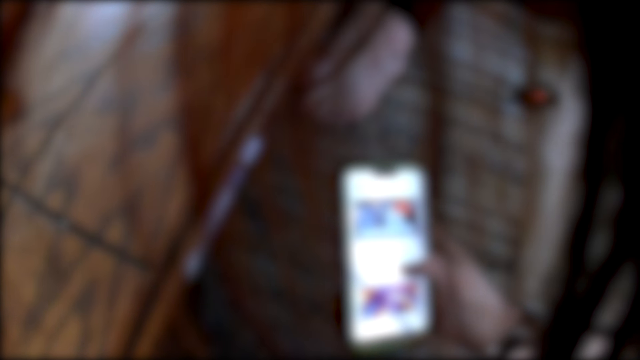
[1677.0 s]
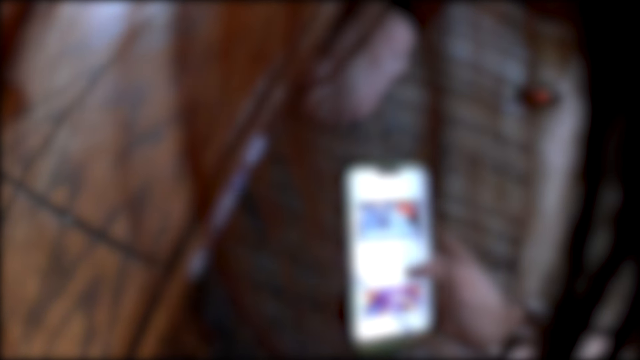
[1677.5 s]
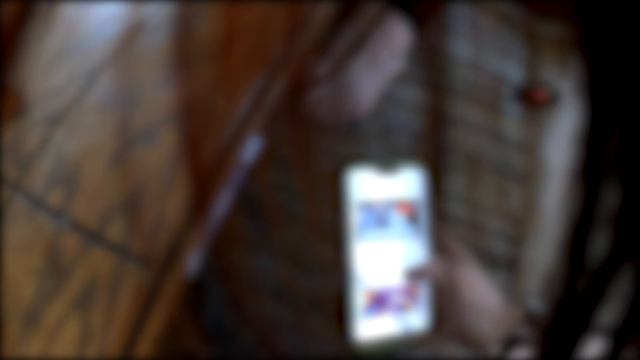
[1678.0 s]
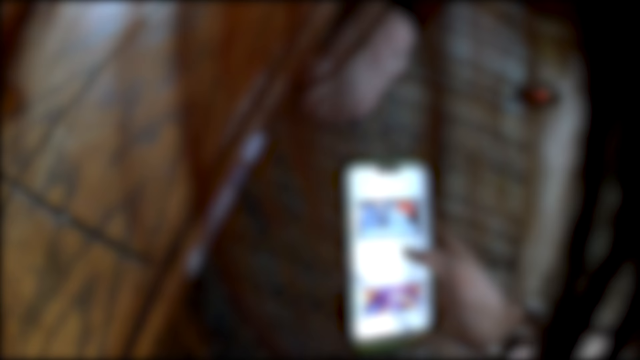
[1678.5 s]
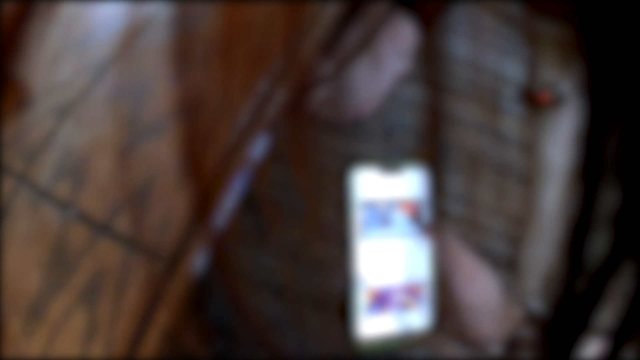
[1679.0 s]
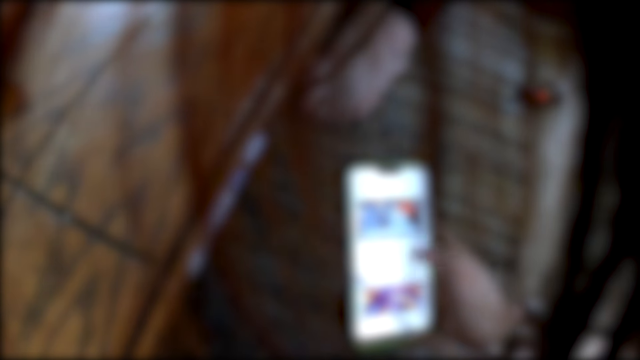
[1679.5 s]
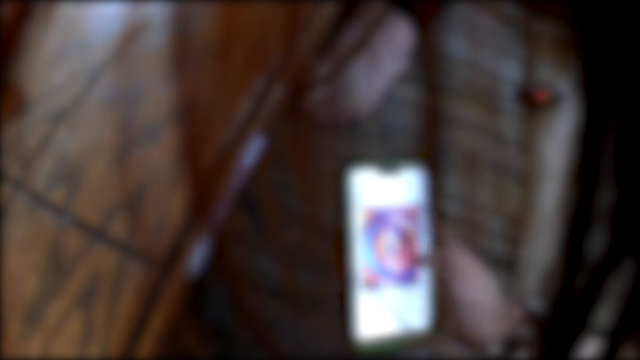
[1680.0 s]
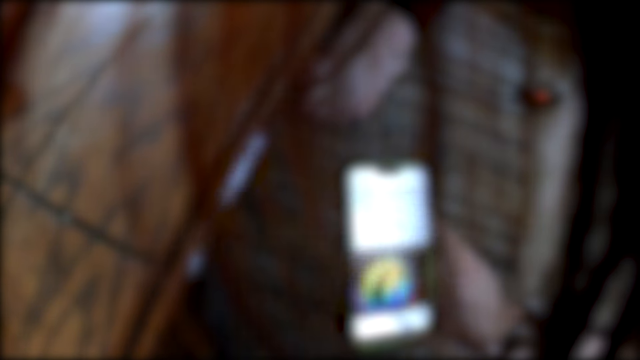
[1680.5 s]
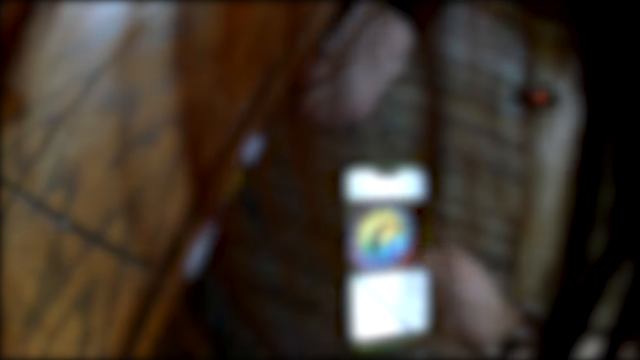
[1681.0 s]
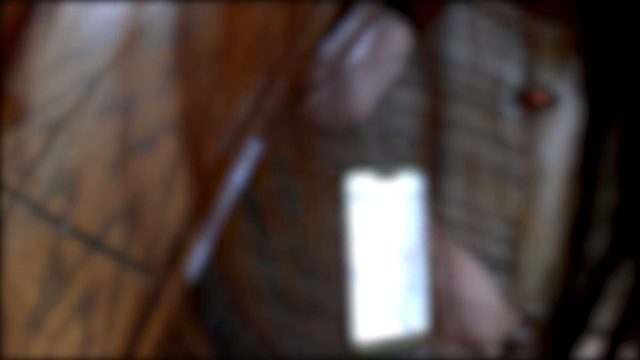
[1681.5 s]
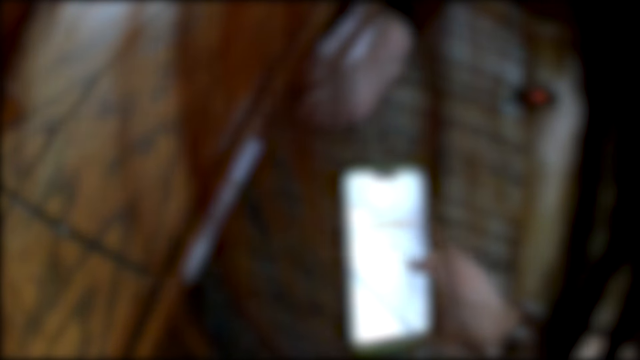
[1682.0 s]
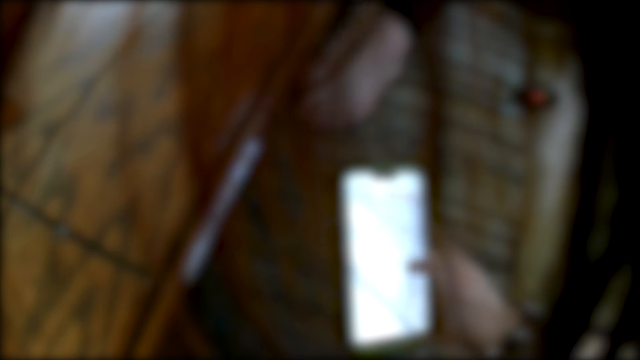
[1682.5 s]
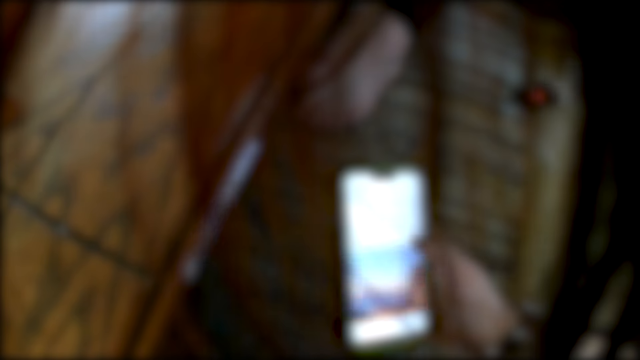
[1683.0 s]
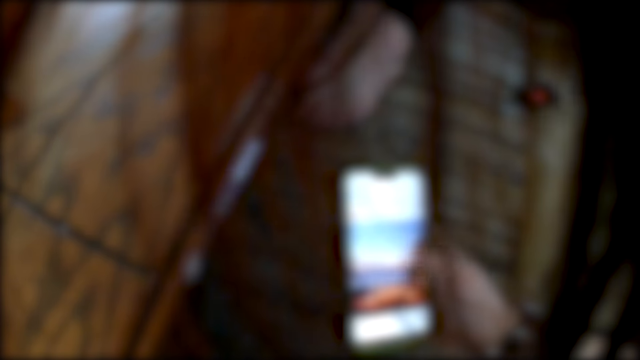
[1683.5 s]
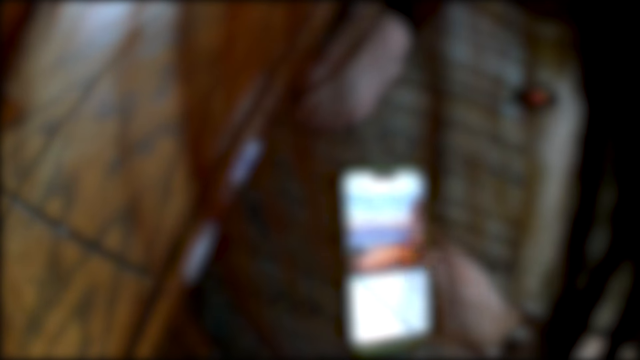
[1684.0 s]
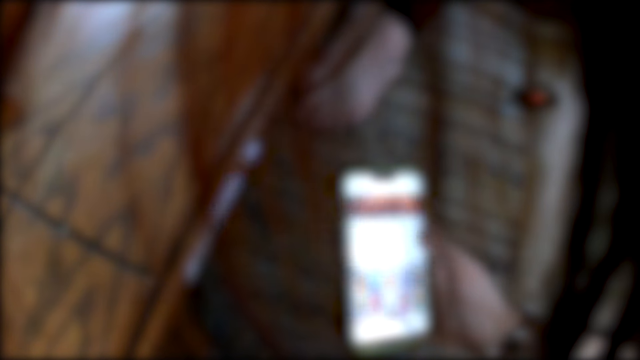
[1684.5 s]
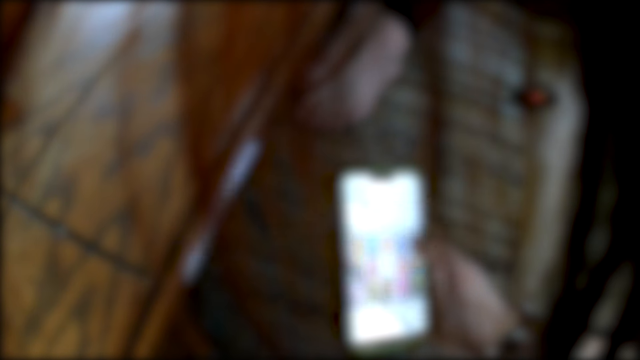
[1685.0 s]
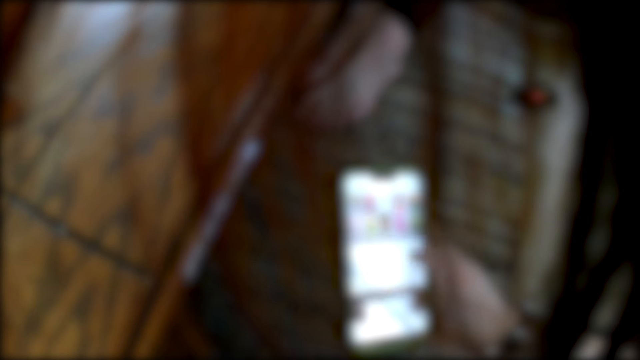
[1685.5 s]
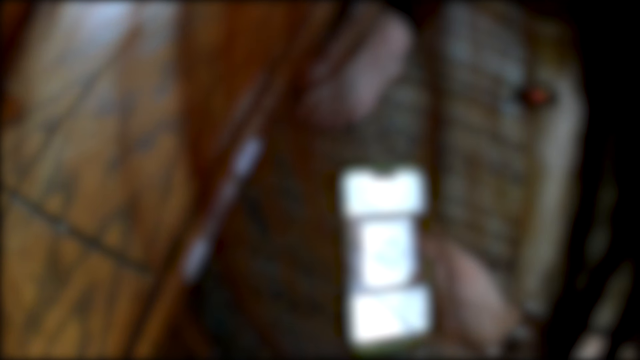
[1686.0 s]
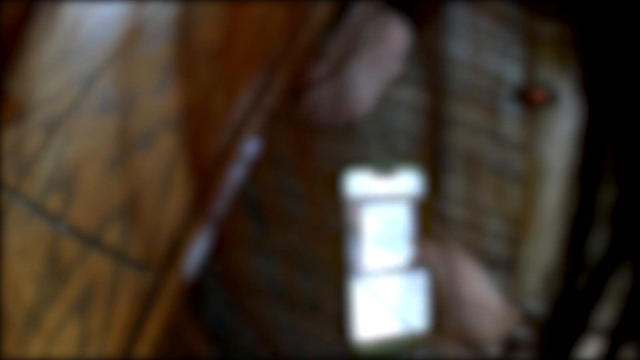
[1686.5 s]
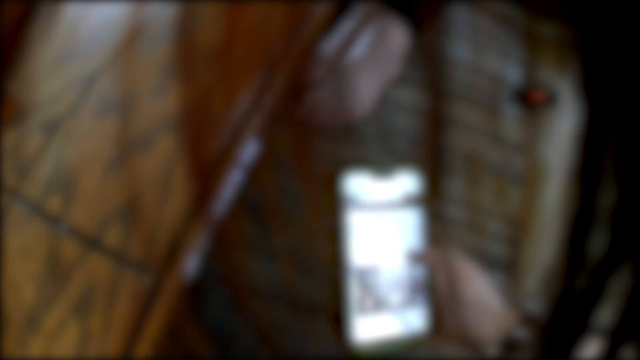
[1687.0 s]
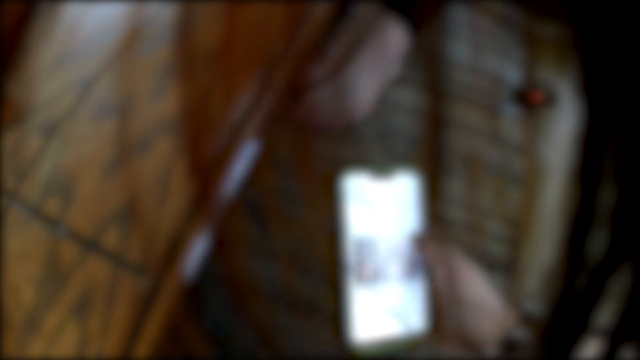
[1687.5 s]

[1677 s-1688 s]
The camera wearer stares at the phone. They scroll the phone repeatedly.

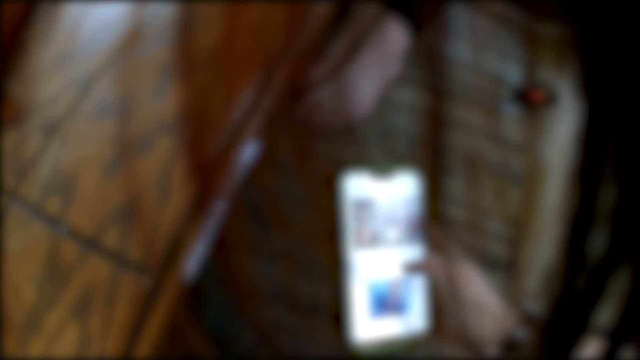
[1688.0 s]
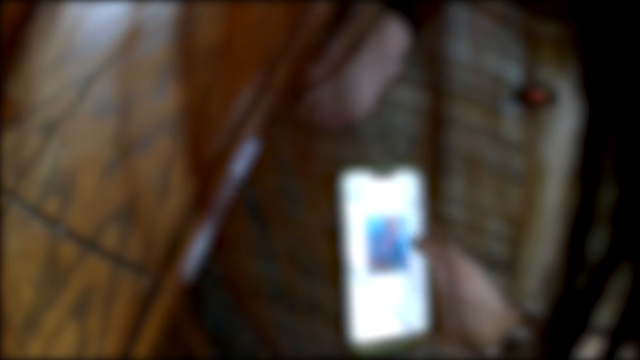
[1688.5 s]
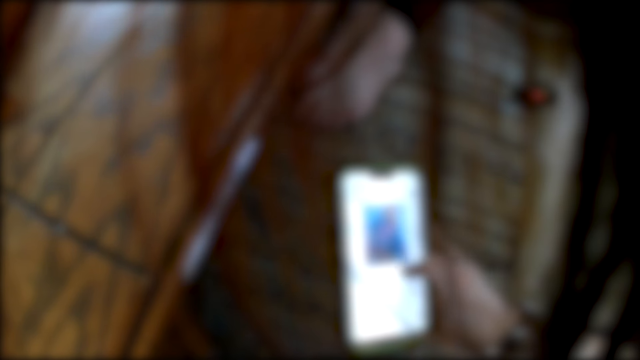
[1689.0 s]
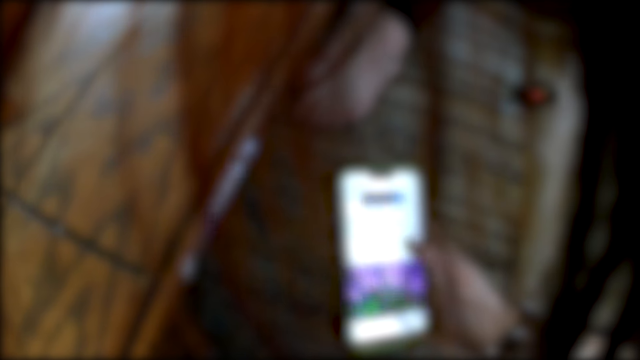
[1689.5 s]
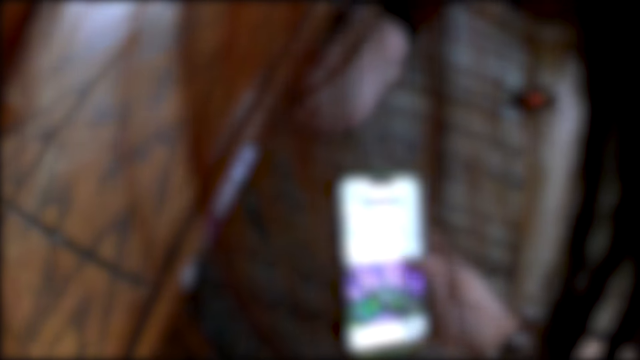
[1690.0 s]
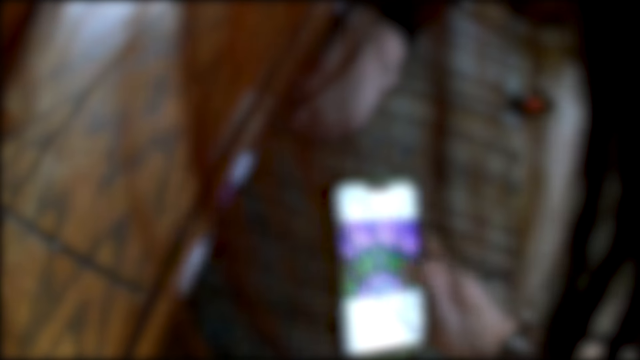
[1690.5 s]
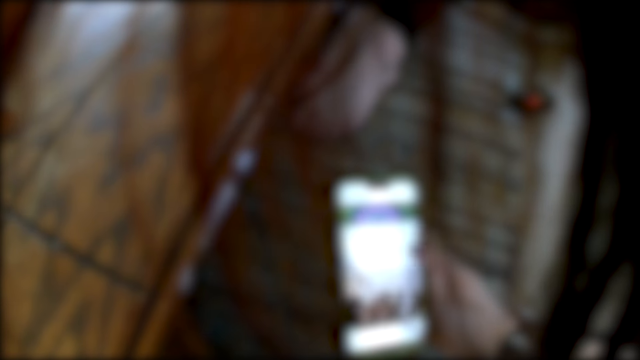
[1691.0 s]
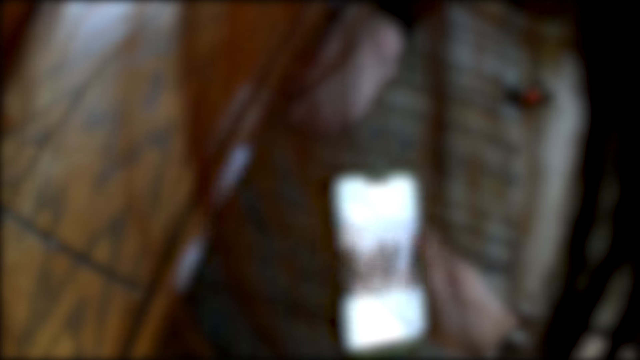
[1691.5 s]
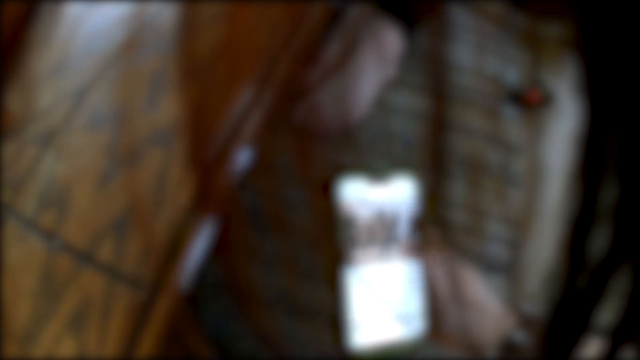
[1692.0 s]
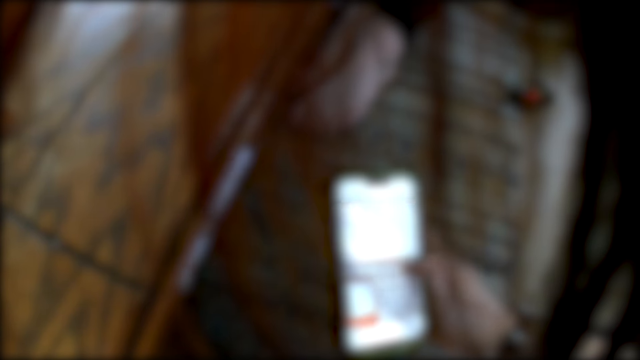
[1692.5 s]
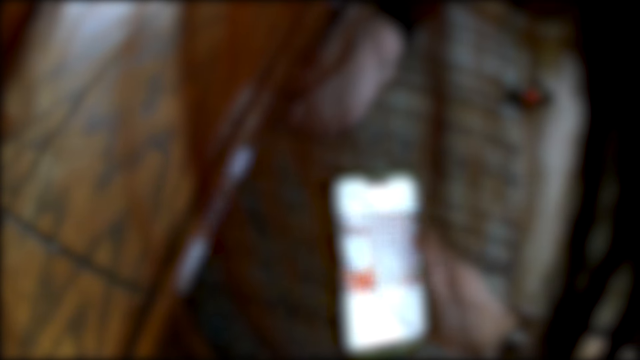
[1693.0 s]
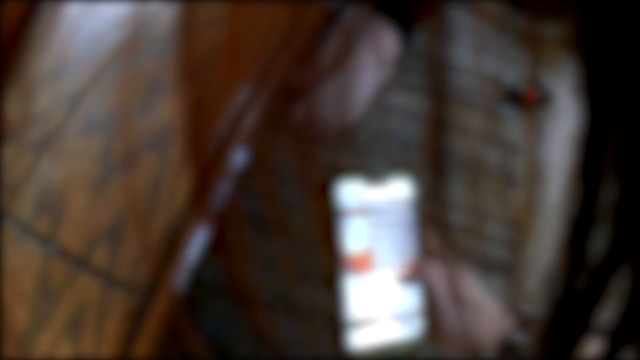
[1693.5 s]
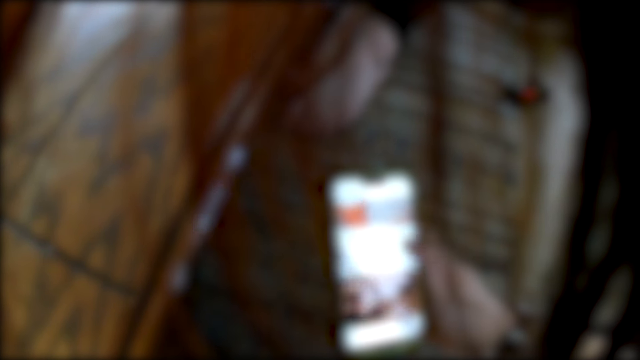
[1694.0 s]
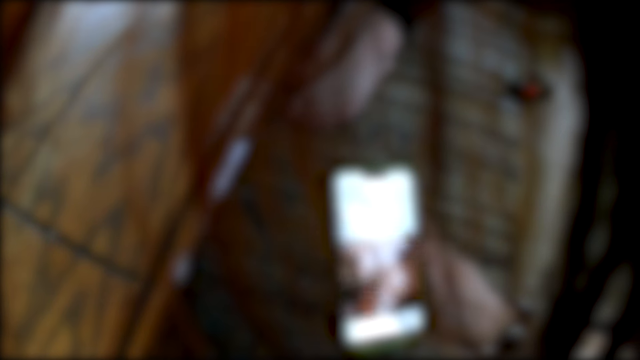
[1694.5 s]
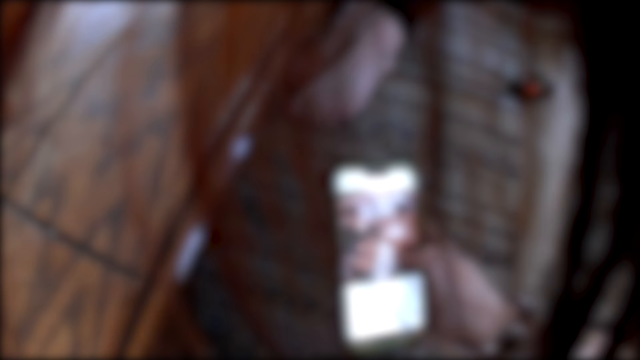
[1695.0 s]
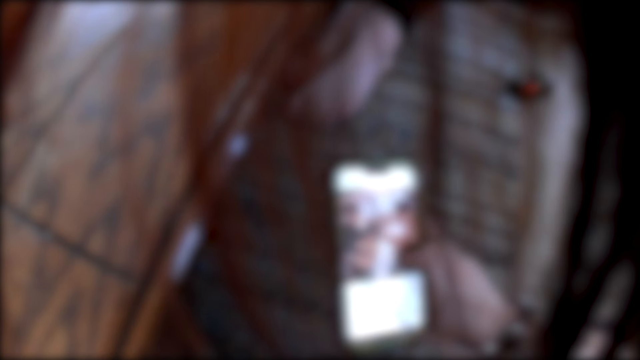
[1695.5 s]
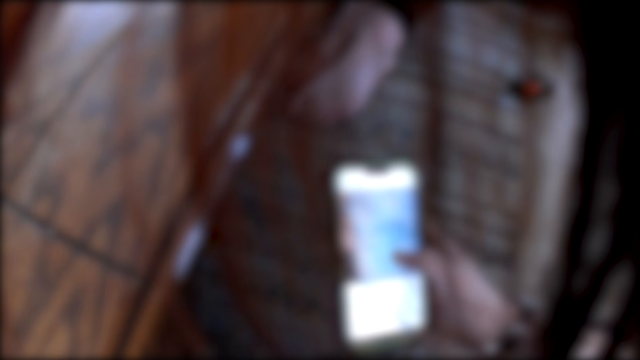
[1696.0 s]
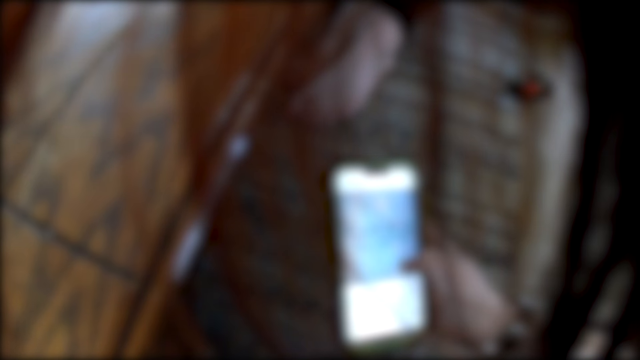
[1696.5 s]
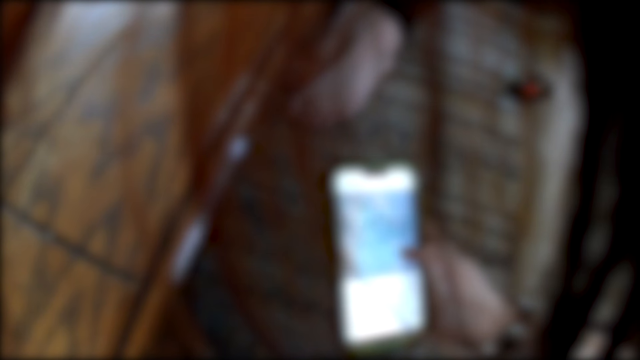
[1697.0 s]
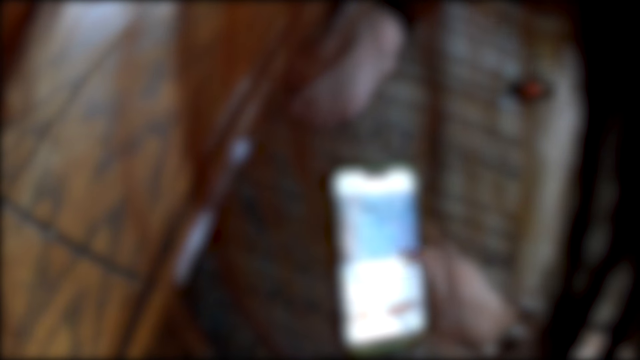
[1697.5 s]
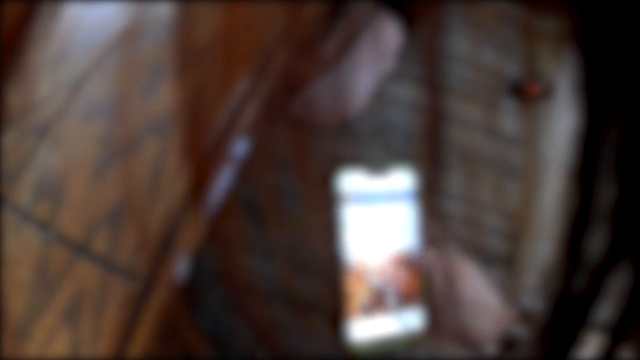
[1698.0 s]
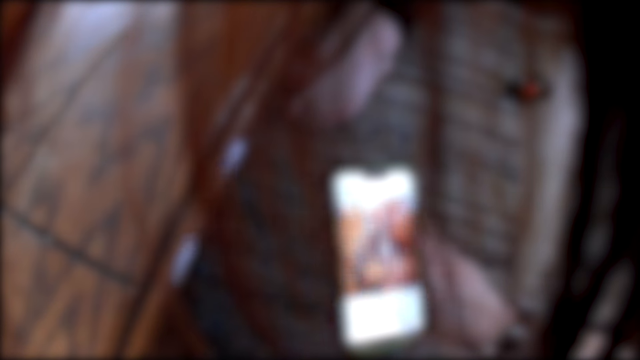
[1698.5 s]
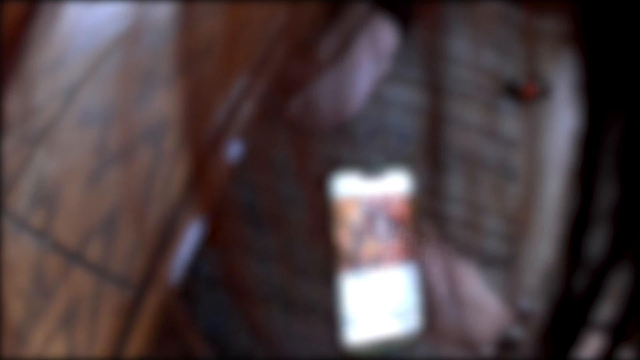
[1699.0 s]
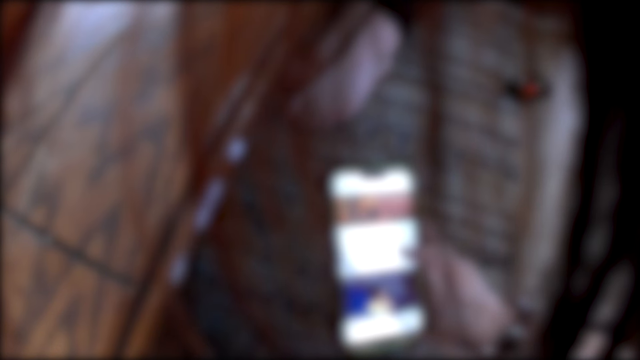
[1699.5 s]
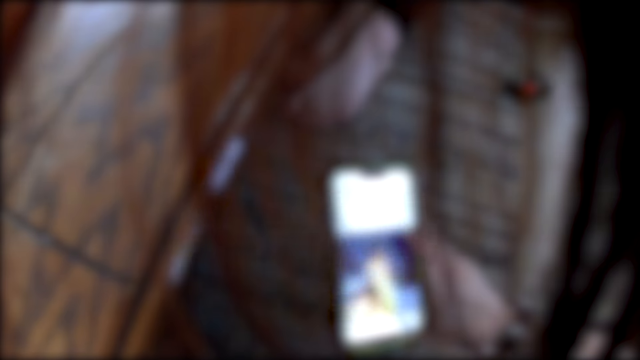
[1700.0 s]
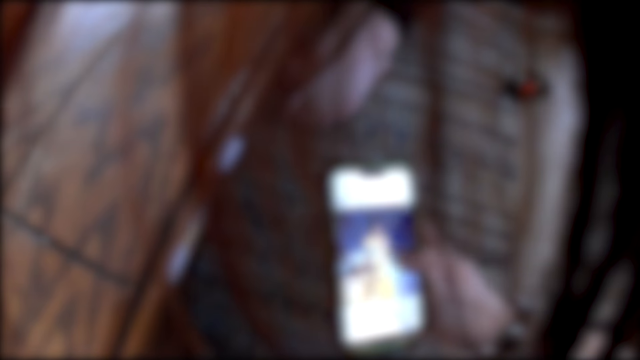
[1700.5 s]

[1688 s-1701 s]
The camera wearer scrolls the phone. They scroll the phone again.
